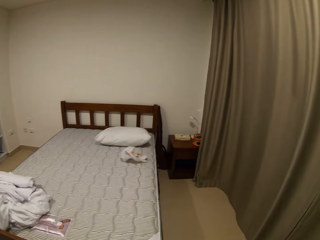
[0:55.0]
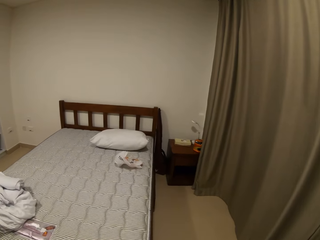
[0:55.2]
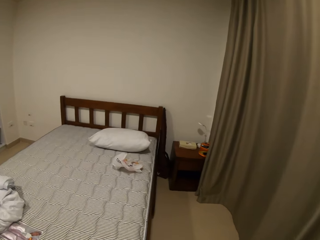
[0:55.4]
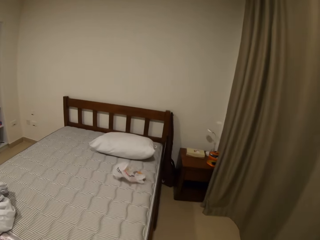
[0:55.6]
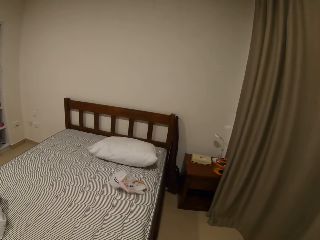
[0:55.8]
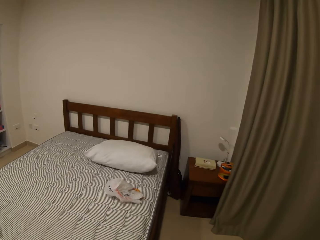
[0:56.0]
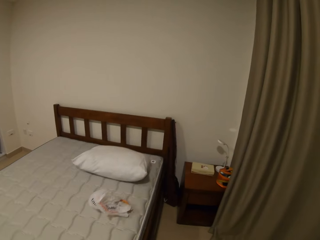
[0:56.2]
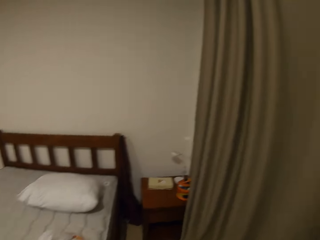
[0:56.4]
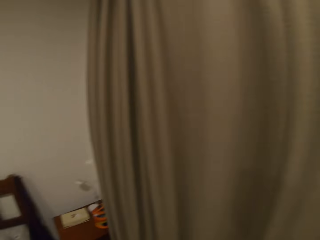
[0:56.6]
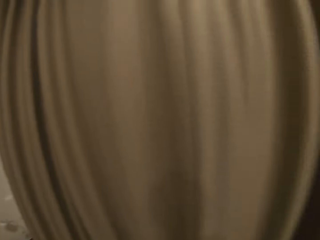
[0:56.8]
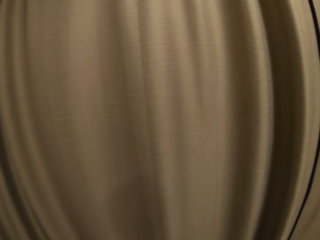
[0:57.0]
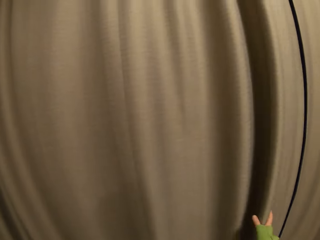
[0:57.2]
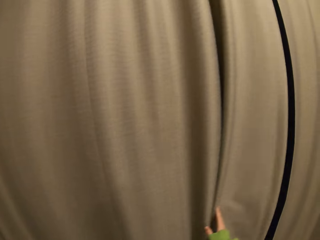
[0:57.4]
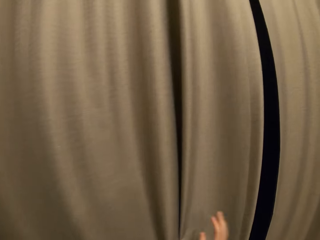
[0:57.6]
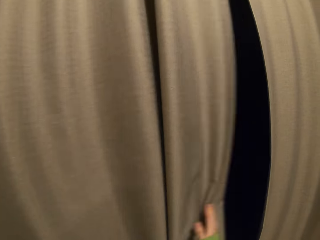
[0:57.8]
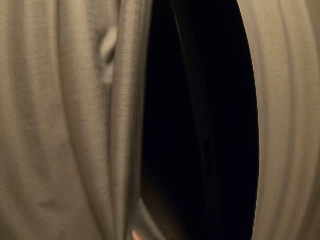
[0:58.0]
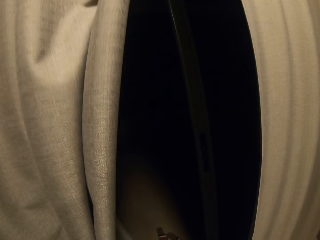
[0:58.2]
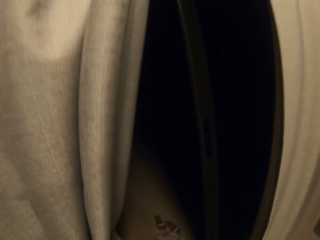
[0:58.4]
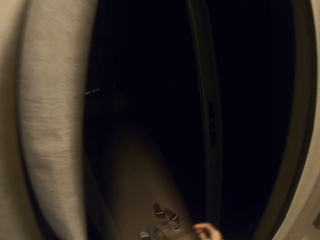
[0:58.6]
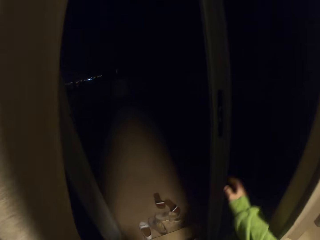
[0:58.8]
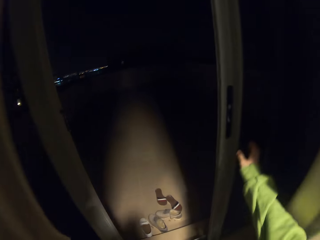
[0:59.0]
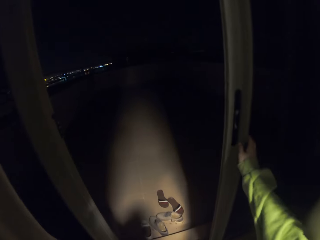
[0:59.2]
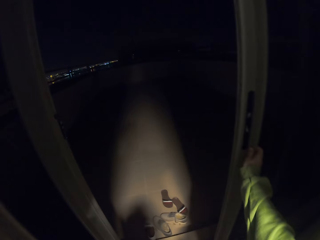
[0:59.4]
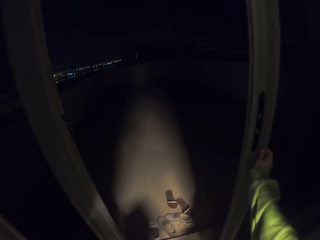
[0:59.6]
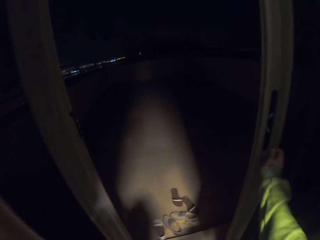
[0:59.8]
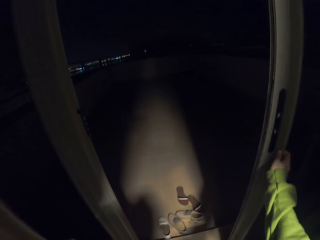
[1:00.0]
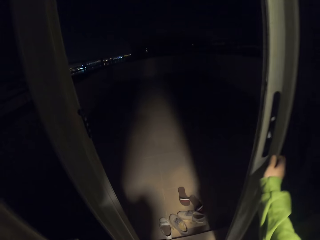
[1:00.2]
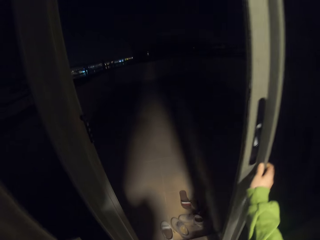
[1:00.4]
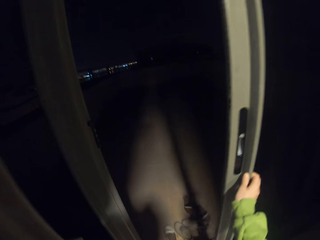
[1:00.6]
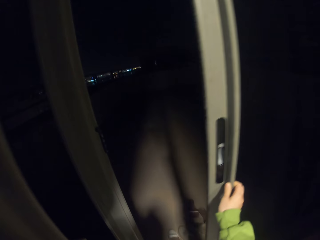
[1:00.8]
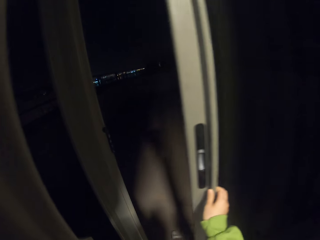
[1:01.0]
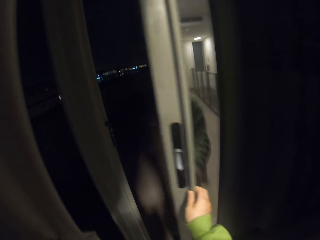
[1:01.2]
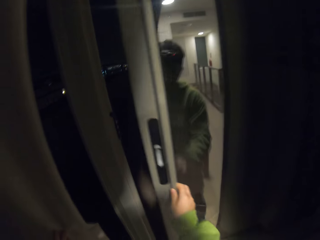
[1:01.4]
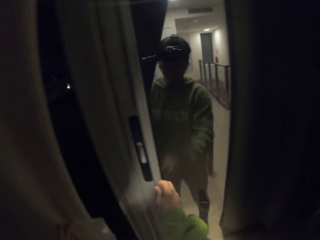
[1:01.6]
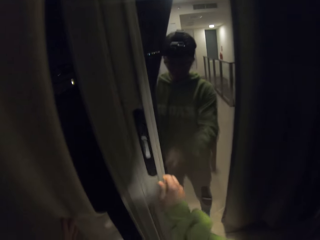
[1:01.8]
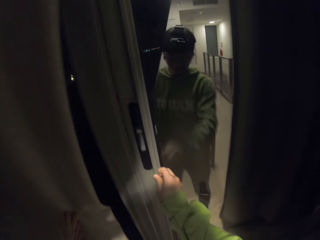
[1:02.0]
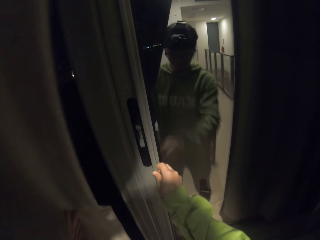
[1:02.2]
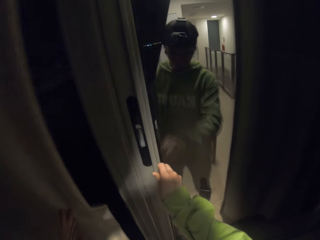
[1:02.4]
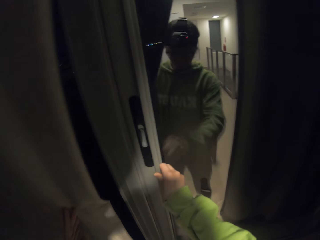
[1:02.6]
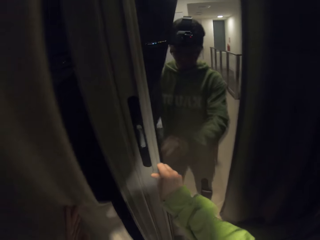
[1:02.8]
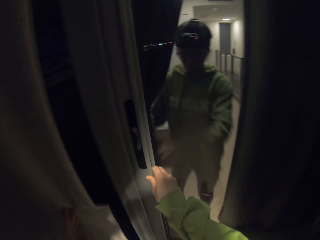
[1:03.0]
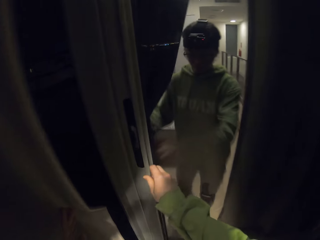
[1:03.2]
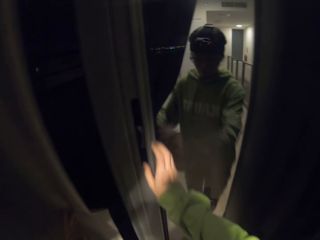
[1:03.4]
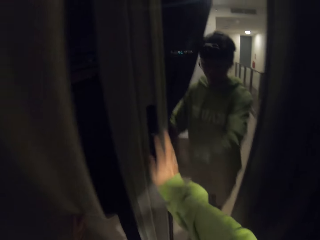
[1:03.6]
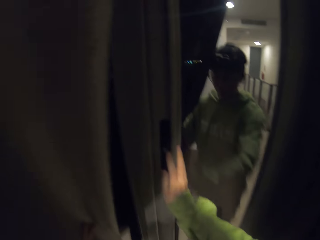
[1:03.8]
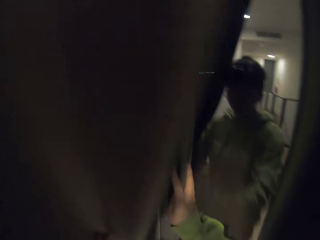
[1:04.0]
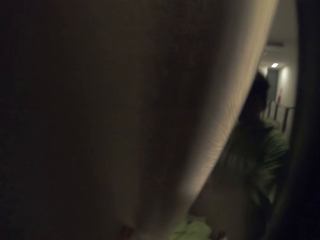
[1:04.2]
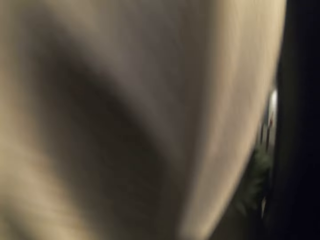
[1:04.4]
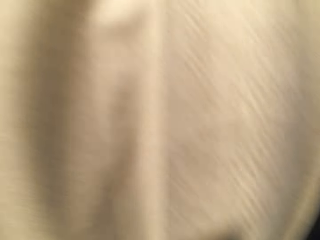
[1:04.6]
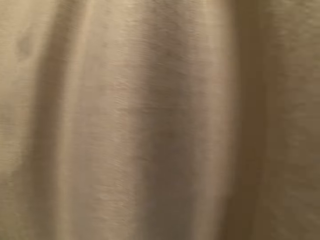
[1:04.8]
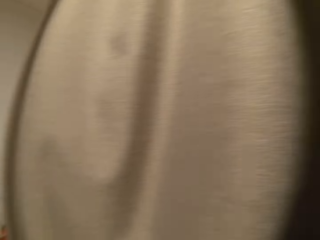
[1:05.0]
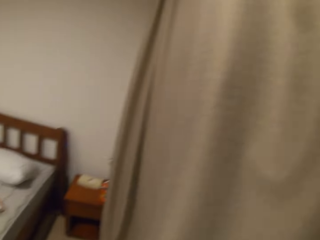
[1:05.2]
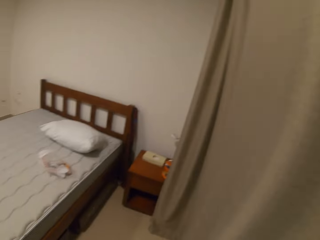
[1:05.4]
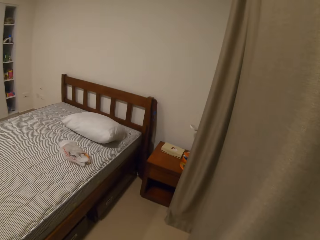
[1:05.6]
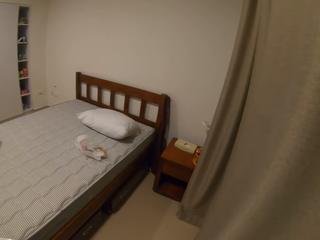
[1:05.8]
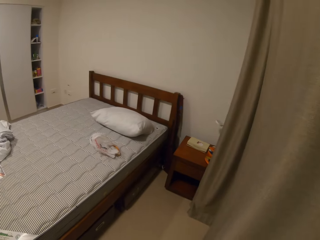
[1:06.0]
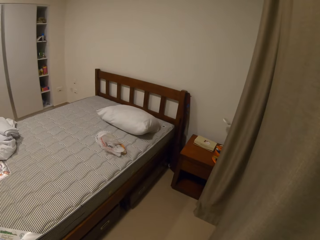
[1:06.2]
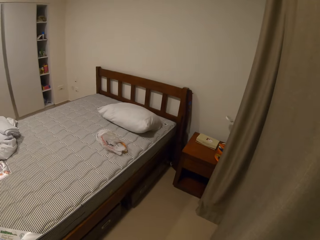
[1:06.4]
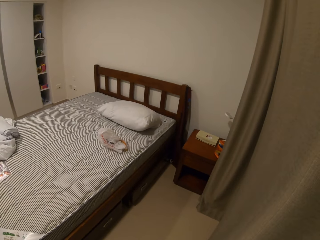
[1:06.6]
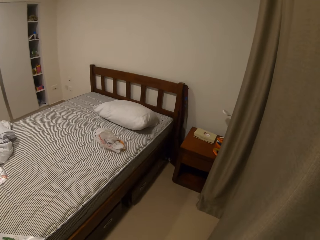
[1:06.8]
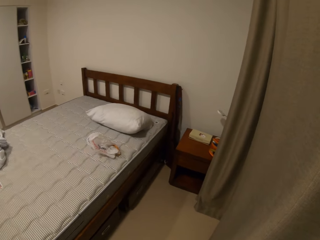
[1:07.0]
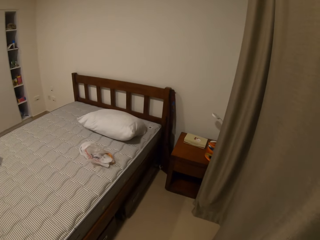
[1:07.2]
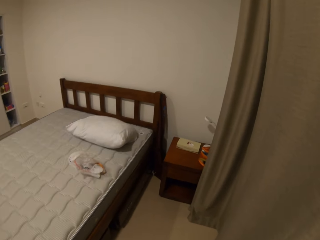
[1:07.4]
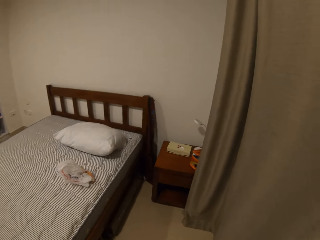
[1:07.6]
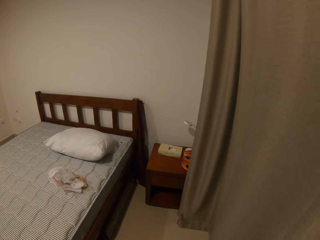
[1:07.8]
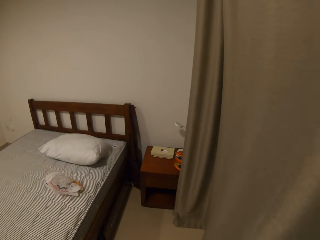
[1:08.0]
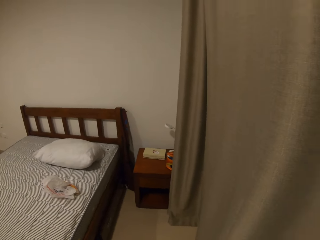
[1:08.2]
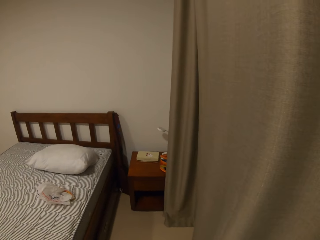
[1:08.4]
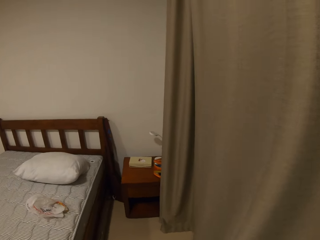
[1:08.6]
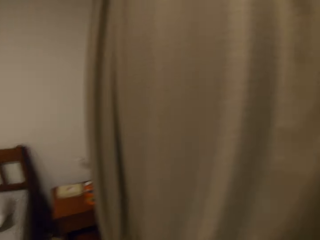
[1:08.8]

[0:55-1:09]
The camera wearer walks in the house. They open the curtain. They open a door. They slide the window. They close the door. They make the curtain.

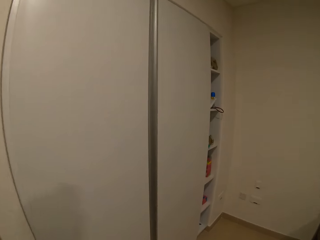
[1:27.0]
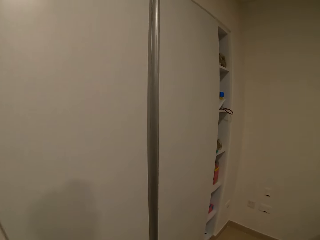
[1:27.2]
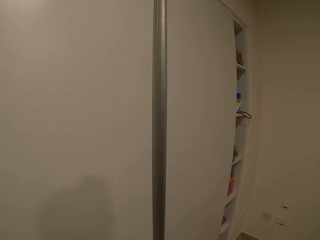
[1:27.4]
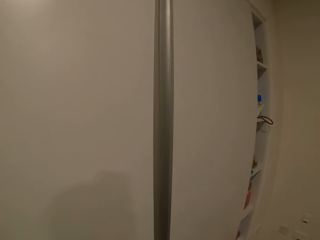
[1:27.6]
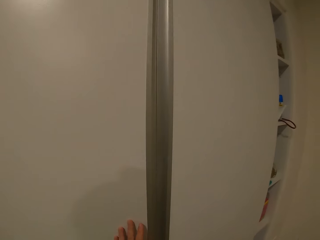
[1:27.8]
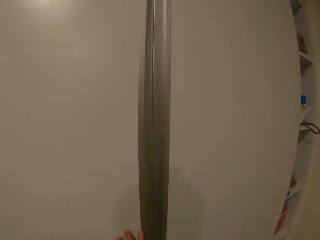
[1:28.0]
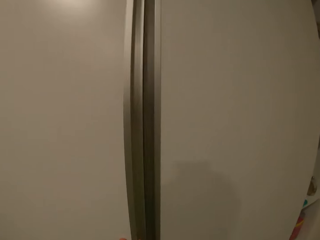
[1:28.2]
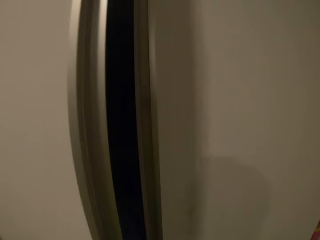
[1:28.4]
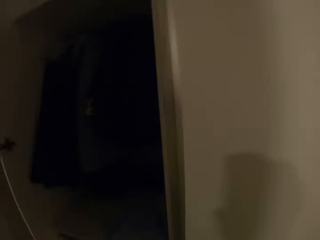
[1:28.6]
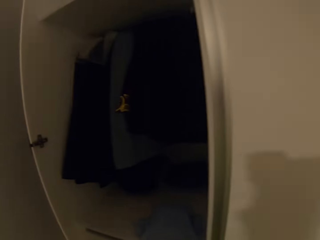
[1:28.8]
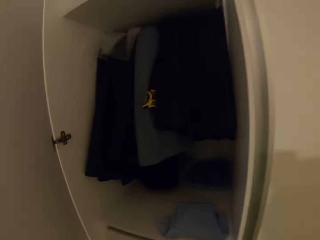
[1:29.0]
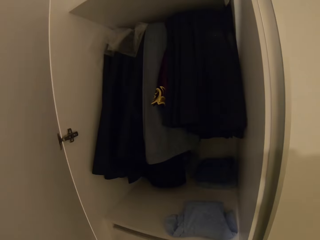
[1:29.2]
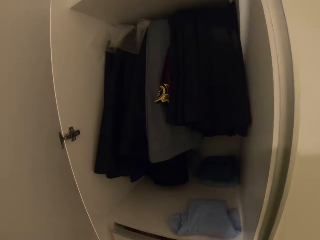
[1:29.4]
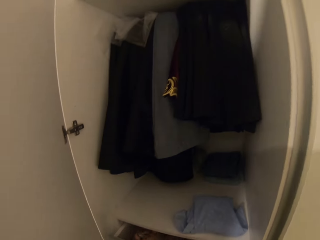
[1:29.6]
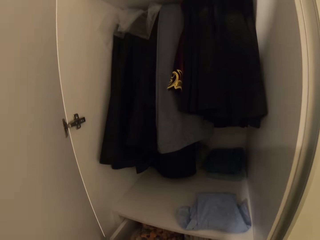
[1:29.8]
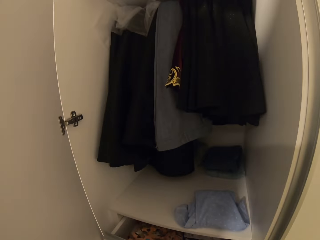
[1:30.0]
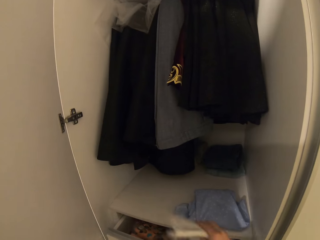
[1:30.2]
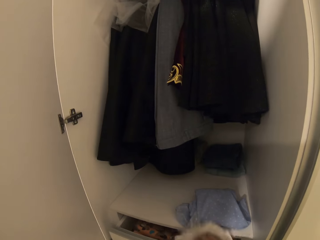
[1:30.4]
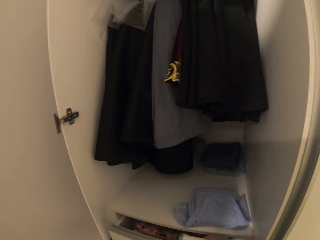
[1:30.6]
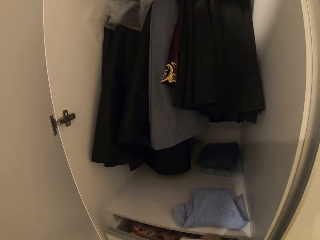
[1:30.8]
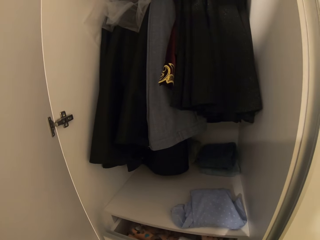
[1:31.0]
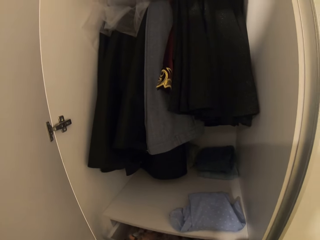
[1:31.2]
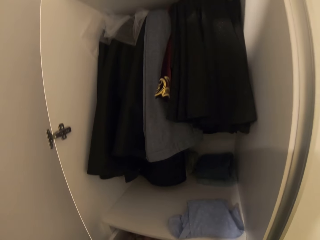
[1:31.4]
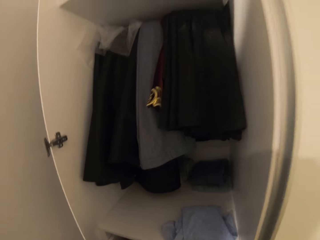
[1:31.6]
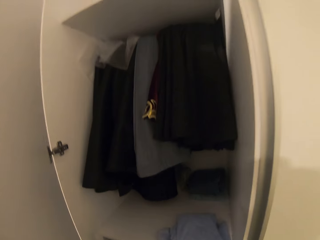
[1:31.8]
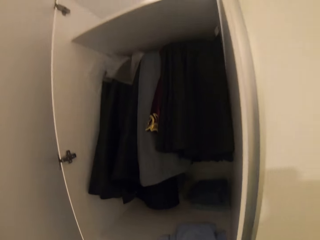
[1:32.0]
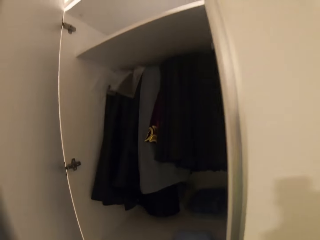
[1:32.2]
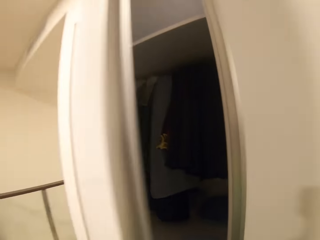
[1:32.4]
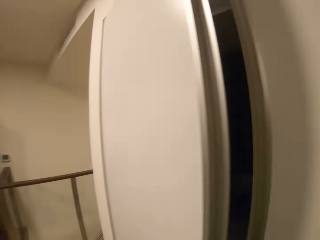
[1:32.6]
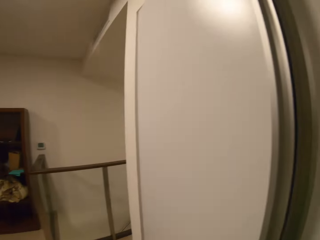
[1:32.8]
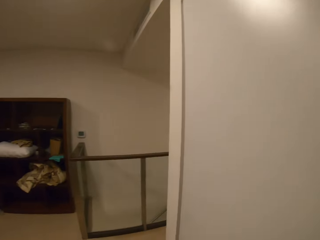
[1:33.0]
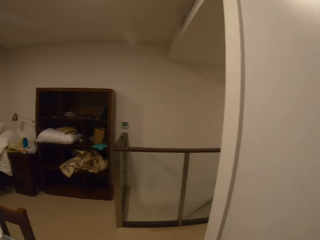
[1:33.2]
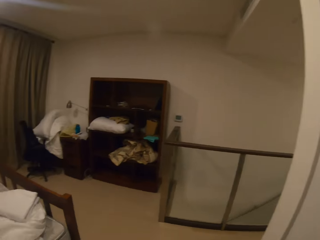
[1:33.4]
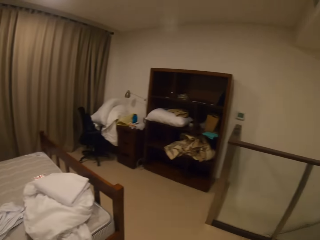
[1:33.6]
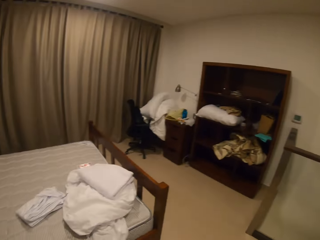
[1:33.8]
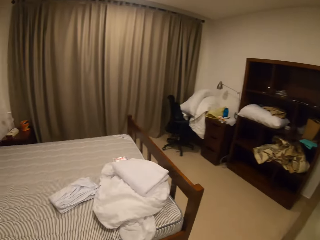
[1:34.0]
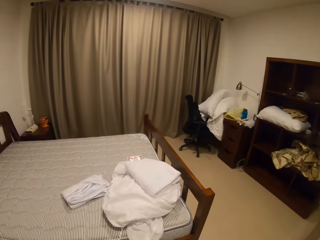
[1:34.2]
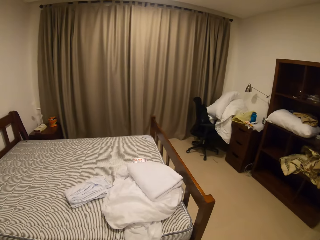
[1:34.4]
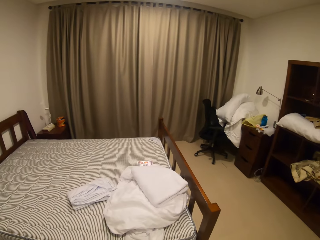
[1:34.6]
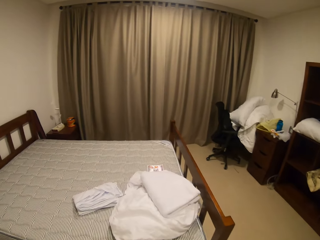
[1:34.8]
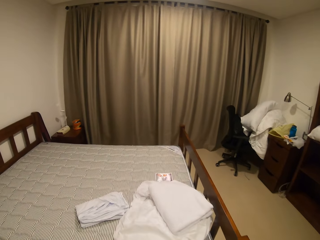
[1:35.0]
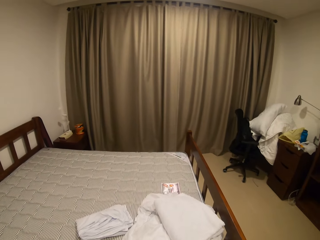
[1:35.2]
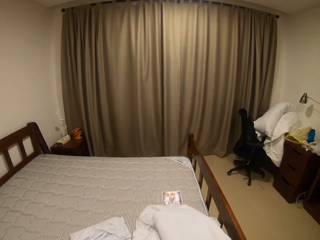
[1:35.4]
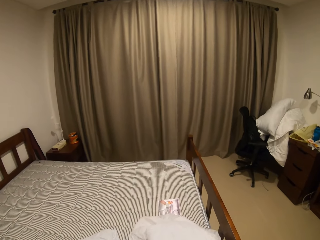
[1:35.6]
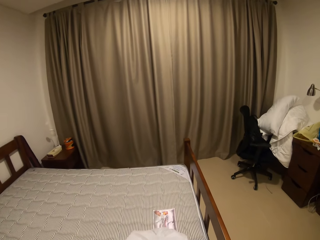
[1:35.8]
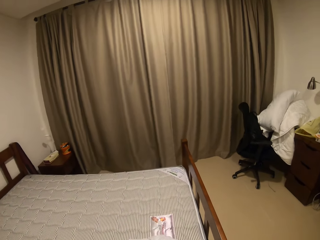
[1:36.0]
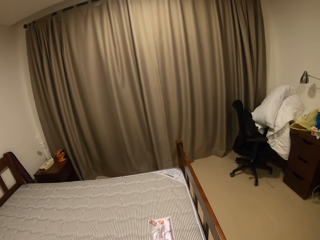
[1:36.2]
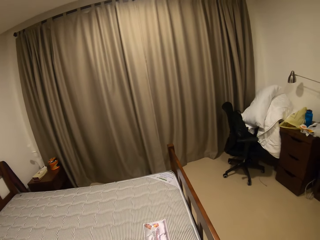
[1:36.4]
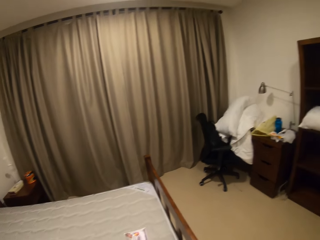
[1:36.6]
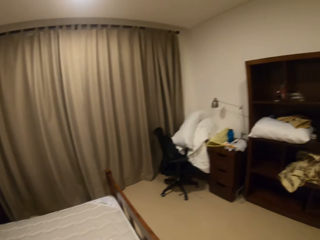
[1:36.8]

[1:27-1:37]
The camera wearer opens the closet. They open the drawer. They put the piece of cloth in the drawer. They close the drawer. They close the closet.
